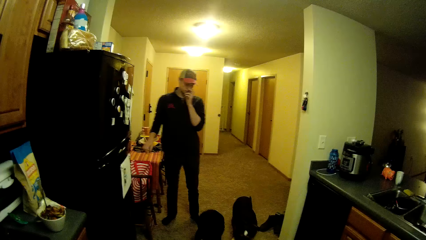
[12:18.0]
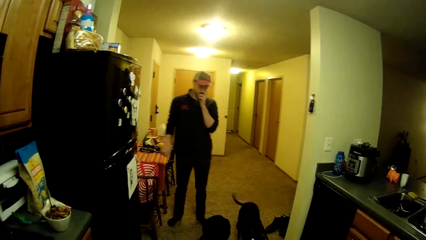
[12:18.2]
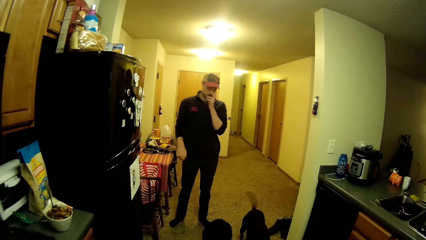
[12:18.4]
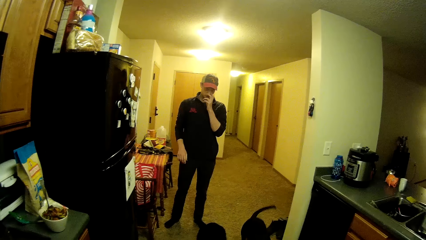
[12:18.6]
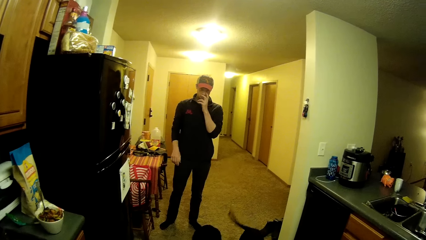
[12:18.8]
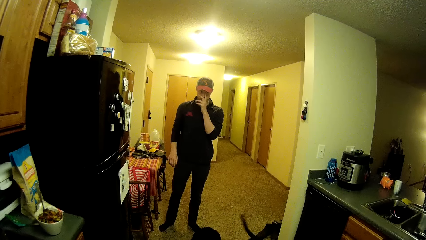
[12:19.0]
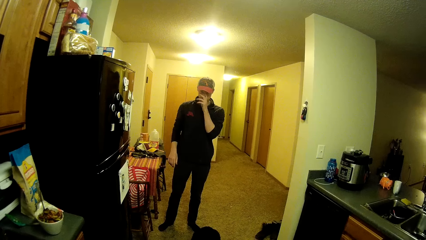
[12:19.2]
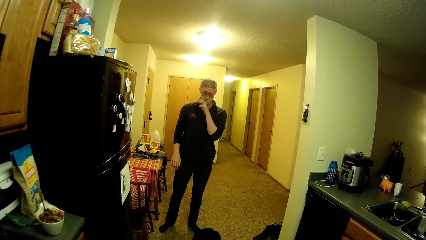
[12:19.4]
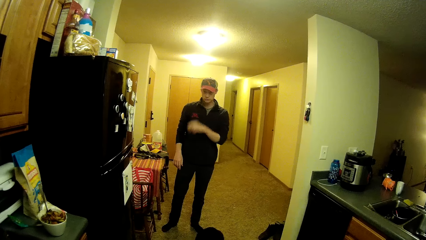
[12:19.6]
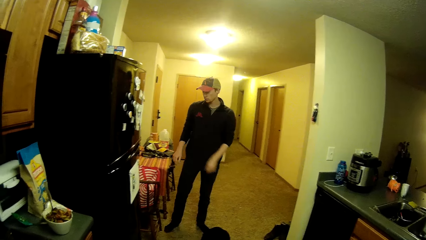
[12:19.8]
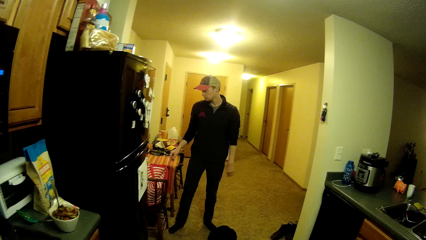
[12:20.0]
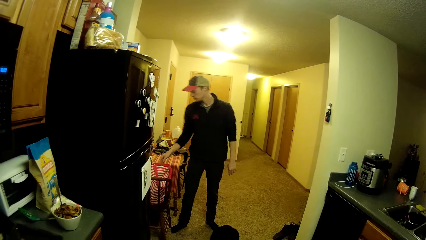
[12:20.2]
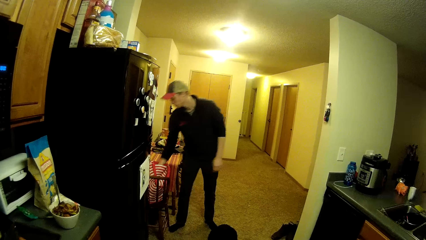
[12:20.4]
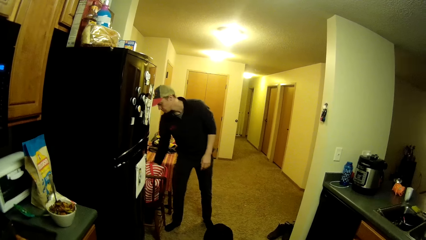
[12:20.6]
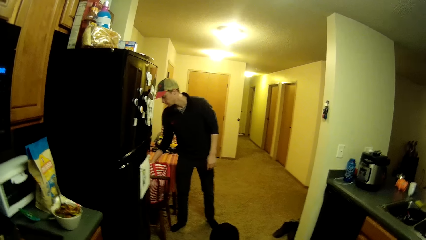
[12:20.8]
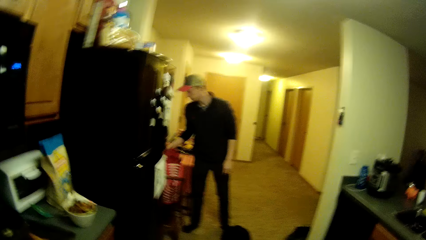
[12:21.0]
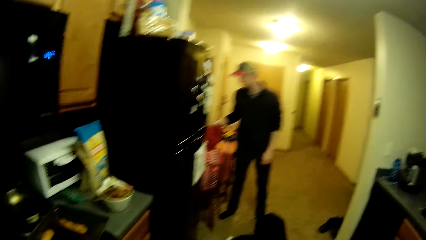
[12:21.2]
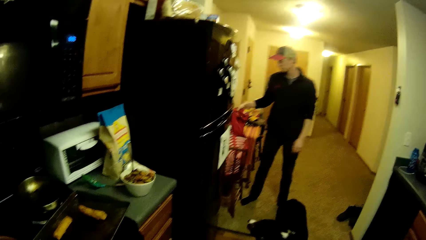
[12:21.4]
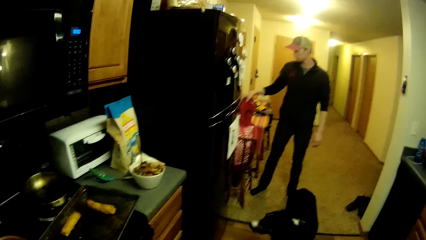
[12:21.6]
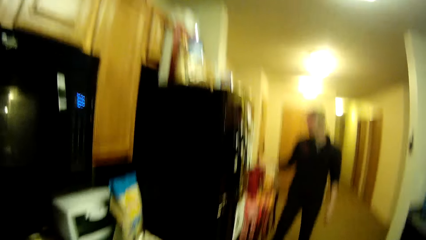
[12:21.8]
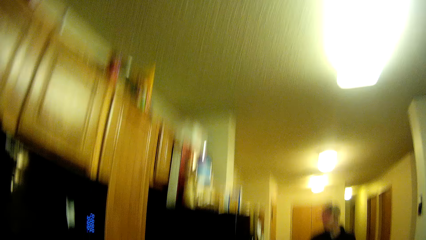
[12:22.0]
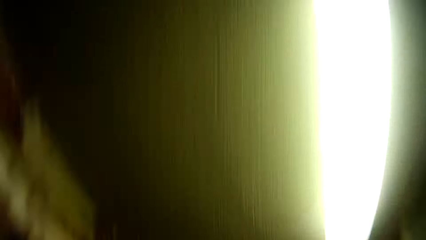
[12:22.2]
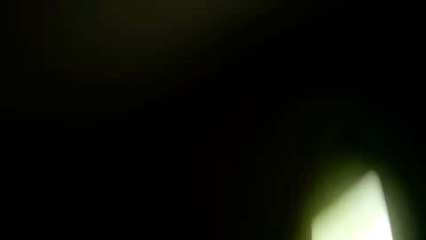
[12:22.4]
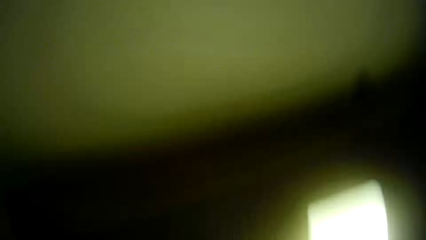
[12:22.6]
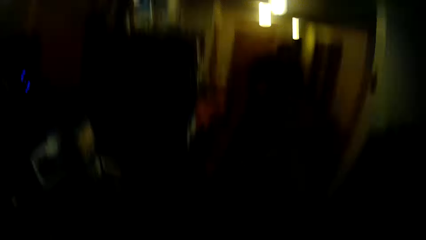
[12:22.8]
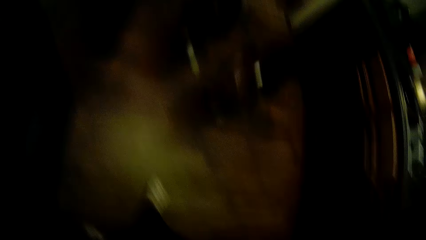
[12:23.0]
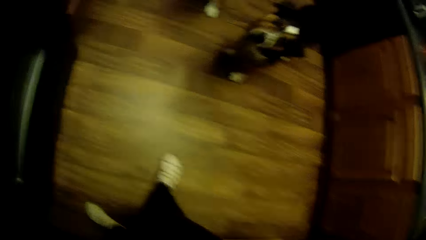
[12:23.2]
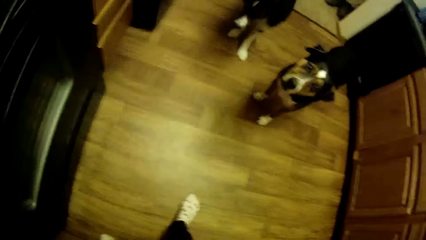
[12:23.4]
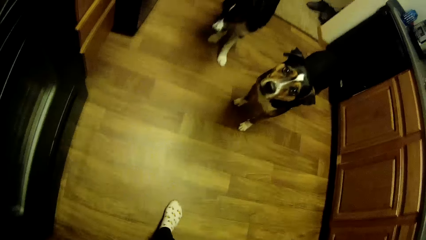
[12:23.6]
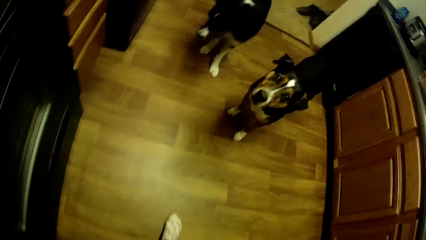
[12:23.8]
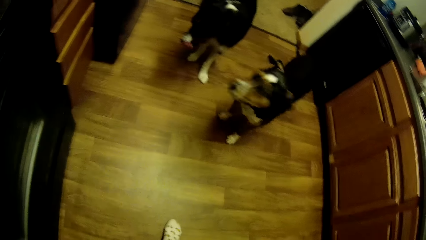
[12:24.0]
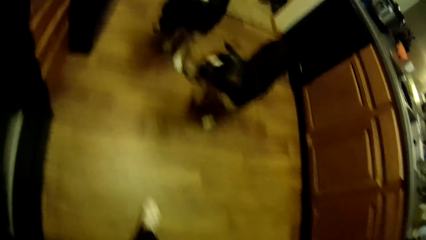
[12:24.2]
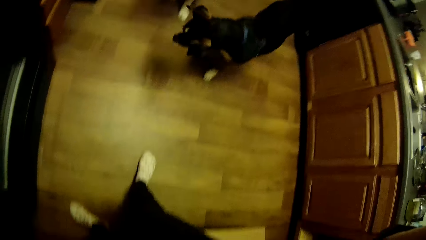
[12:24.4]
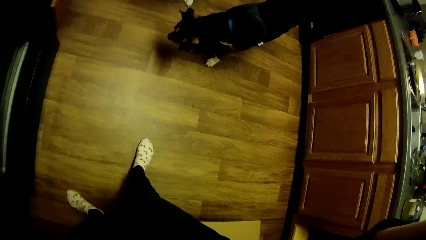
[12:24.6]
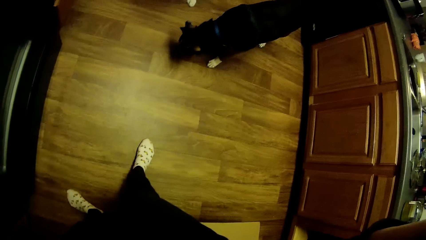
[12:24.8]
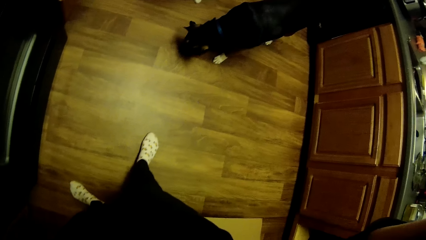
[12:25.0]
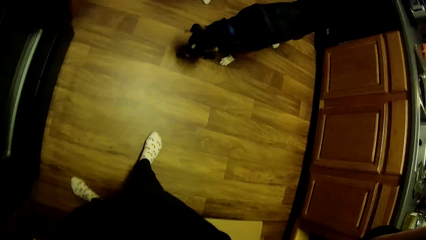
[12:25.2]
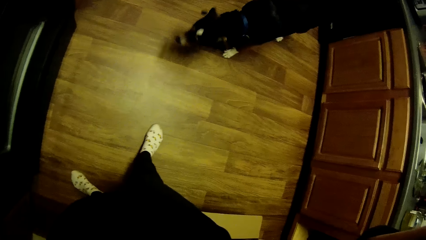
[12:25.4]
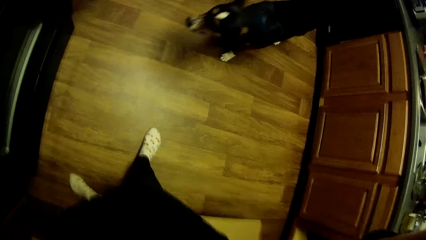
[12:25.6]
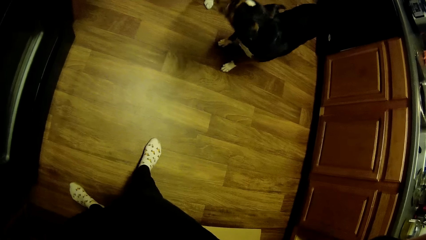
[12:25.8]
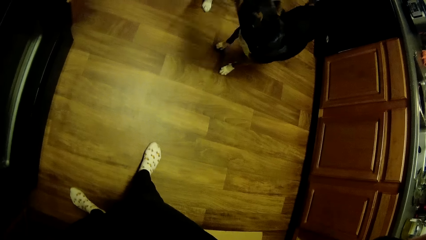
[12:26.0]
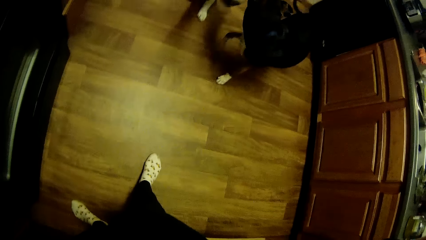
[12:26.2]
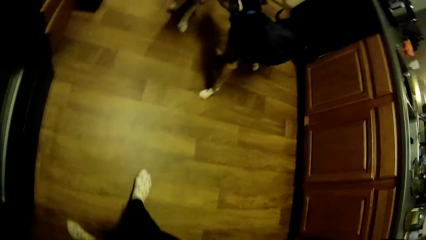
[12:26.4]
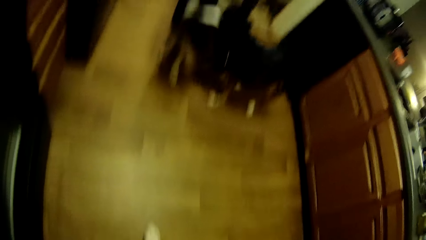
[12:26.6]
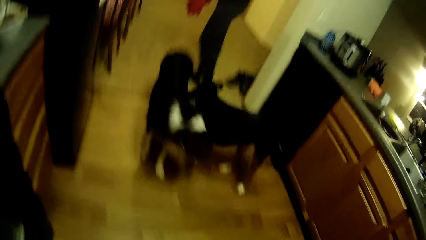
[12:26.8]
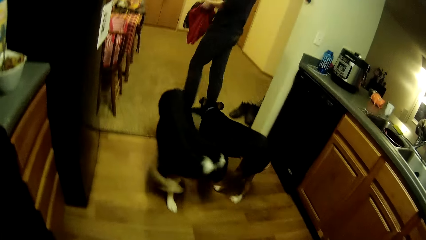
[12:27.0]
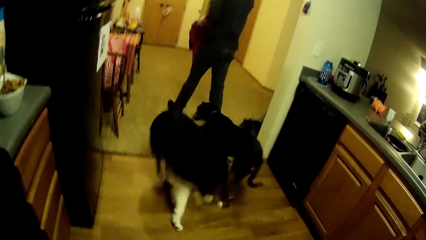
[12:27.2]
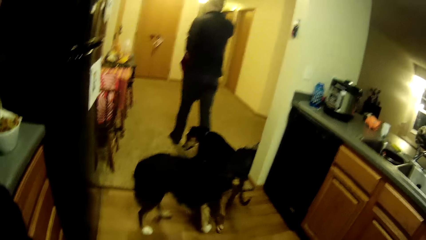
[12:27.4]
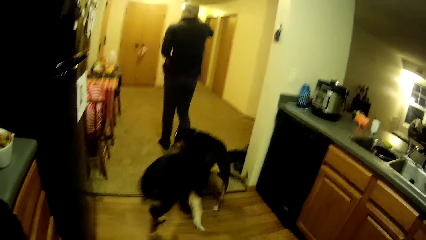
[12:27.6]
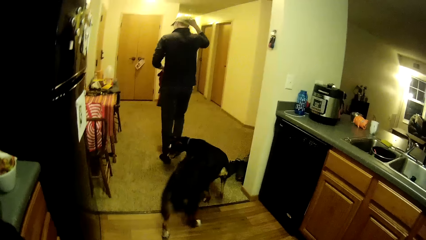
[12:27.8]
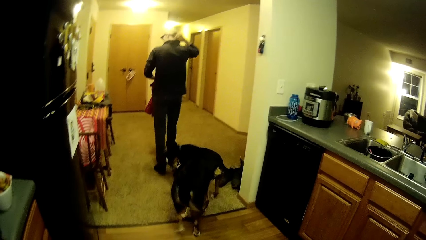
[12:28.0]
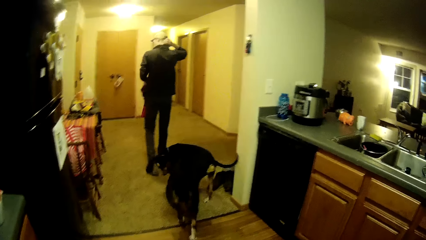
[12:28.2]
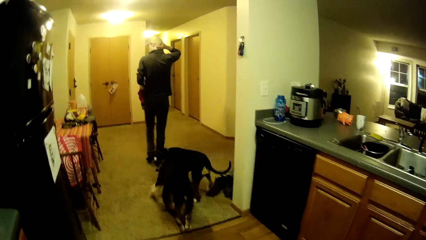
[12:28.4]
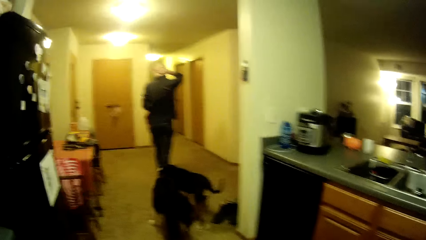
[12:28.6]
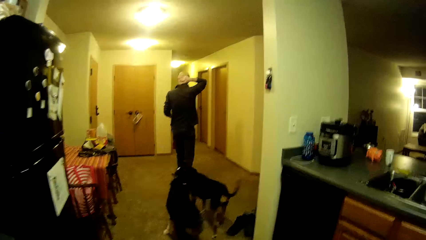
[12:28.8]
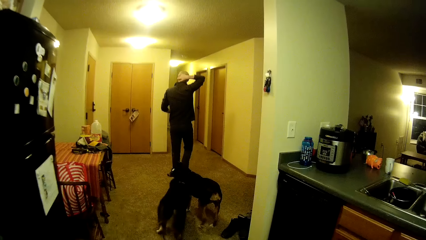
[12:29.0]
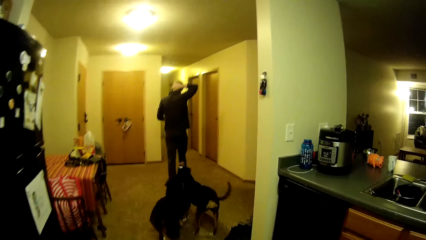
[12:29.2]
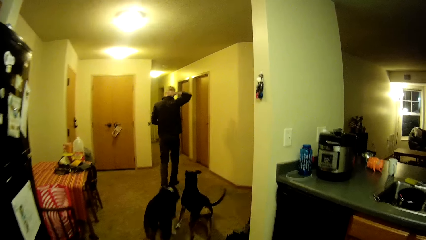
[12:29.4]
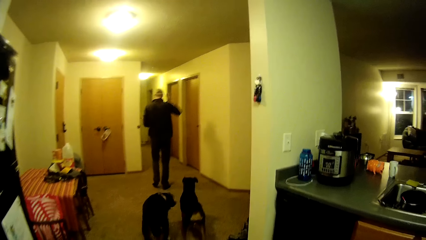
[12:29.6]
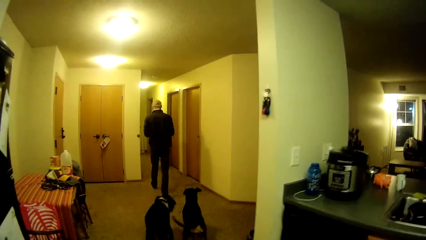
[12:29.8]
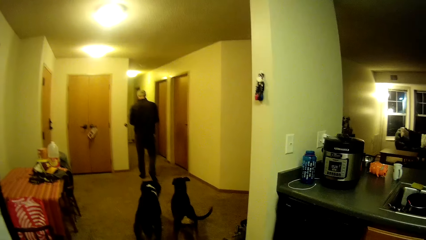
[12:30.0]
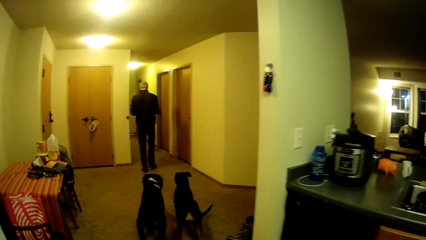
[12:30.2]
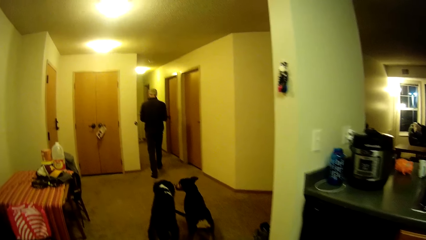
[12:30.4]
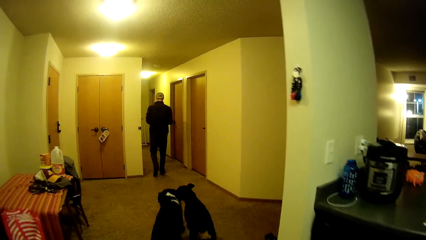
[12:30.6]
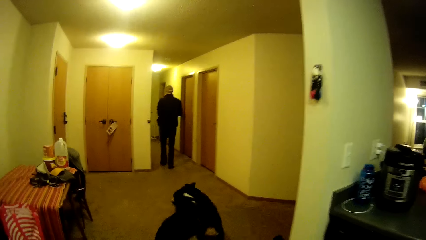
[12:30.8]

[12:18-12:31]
The camera wearer looks around at a man. They interact with the man. The man picks a red cloth from the bag. The camera wearer looks around. They stare at the dogs. The man walks away. The camera wearer stares at the man. They walk around the apartment.
